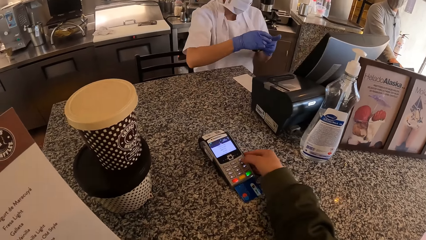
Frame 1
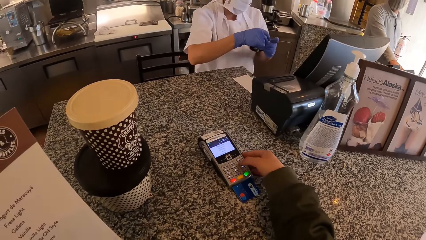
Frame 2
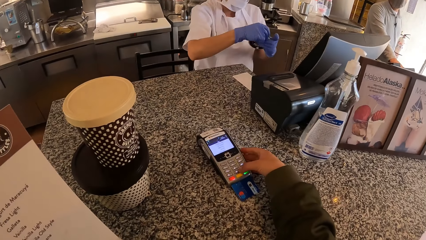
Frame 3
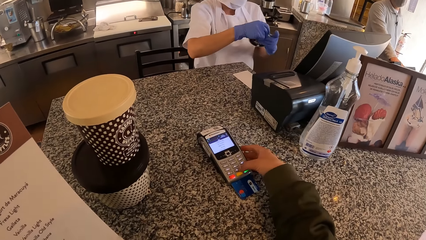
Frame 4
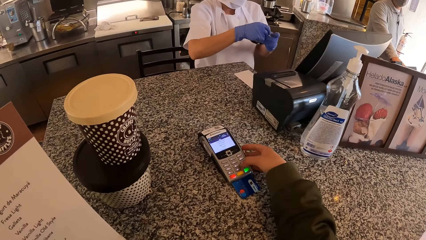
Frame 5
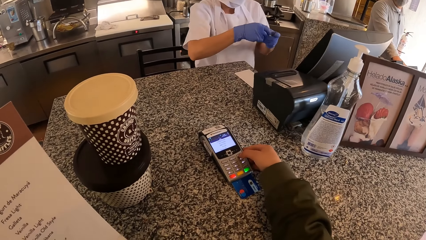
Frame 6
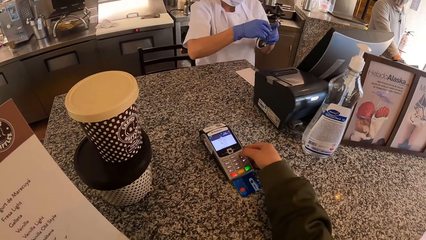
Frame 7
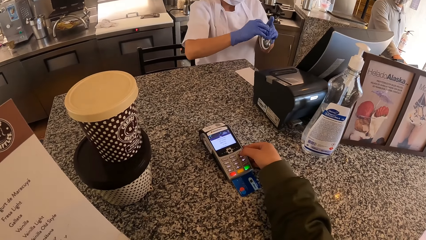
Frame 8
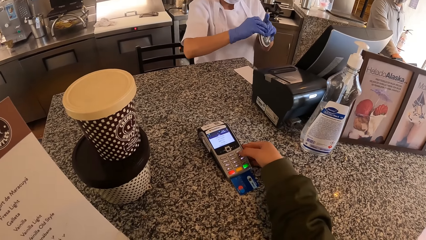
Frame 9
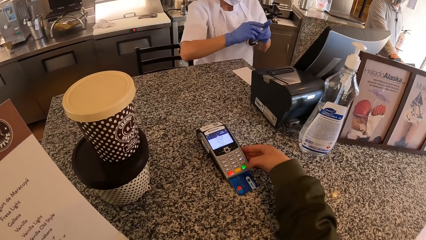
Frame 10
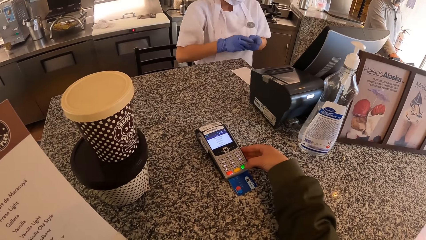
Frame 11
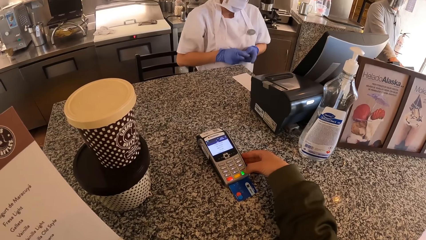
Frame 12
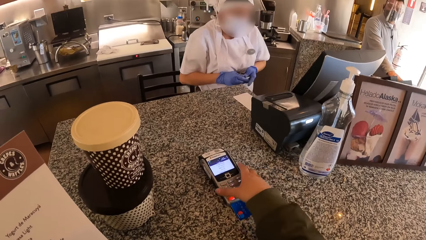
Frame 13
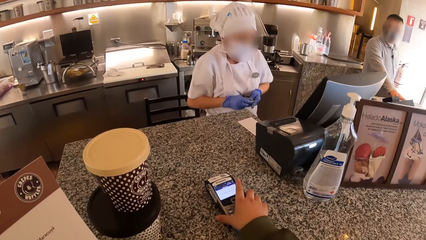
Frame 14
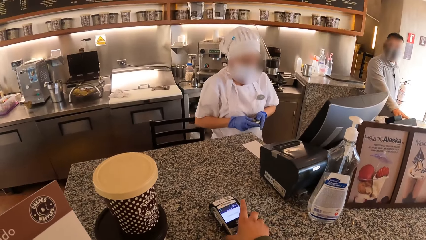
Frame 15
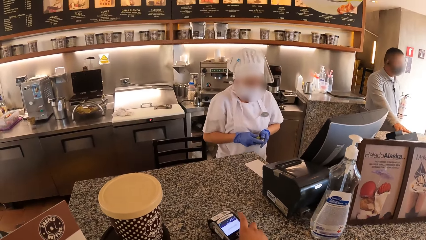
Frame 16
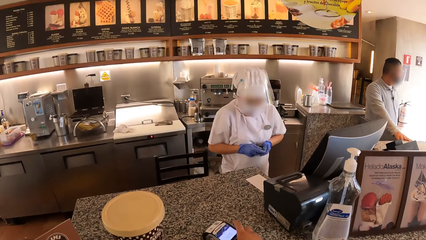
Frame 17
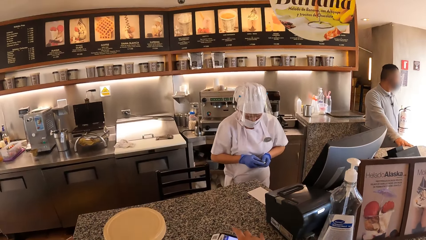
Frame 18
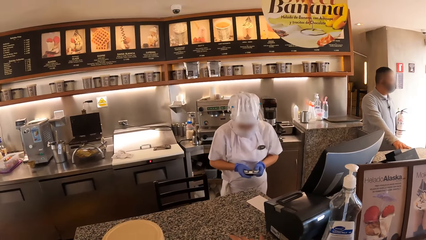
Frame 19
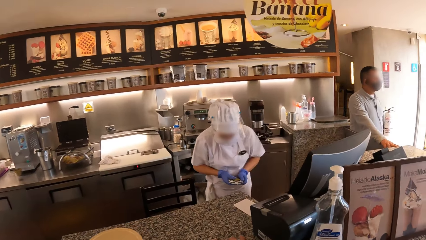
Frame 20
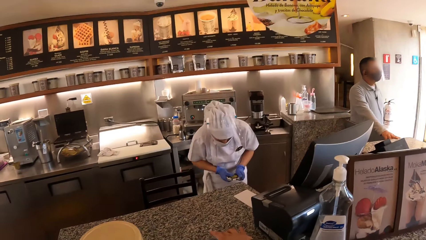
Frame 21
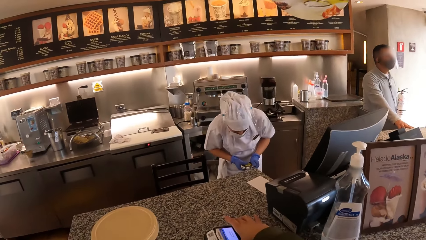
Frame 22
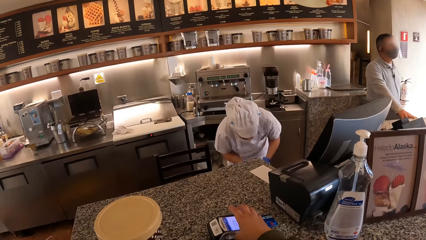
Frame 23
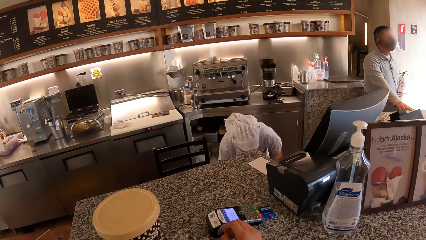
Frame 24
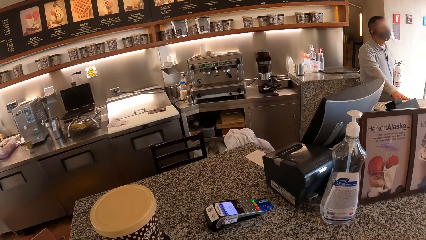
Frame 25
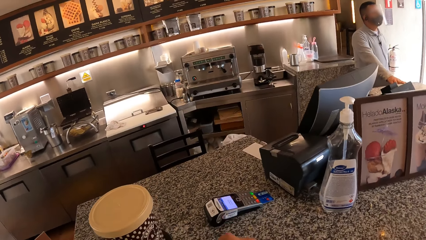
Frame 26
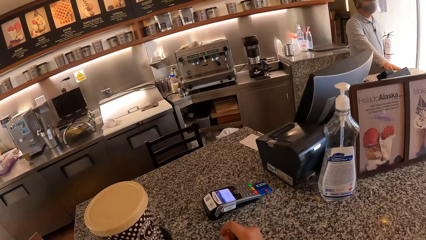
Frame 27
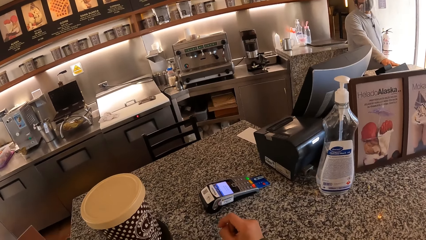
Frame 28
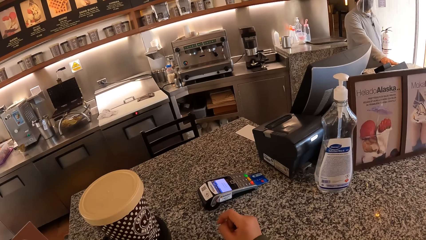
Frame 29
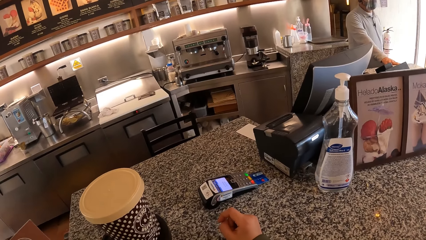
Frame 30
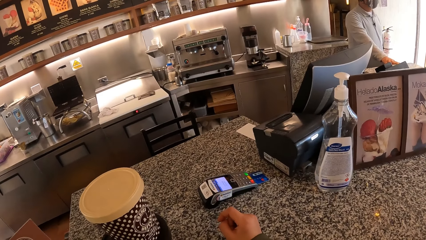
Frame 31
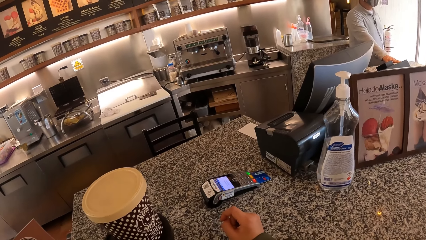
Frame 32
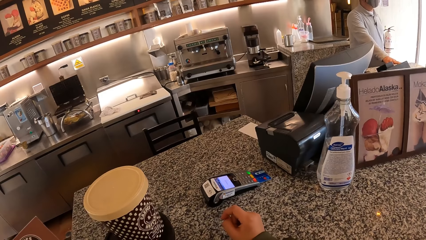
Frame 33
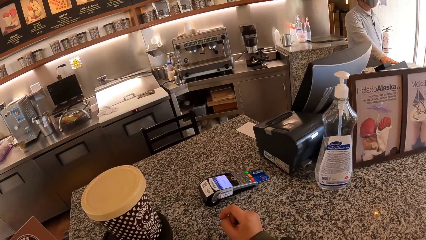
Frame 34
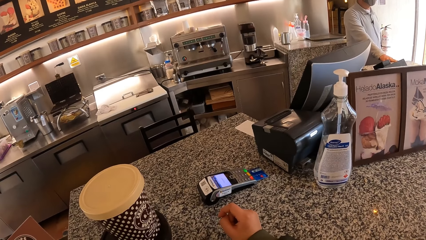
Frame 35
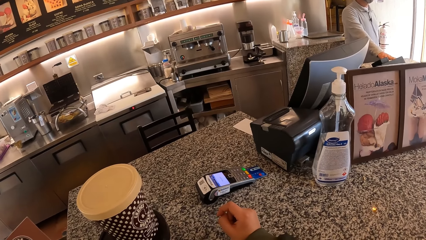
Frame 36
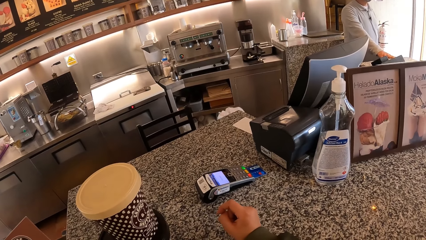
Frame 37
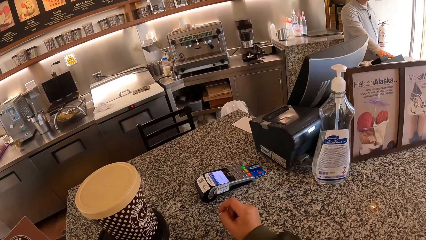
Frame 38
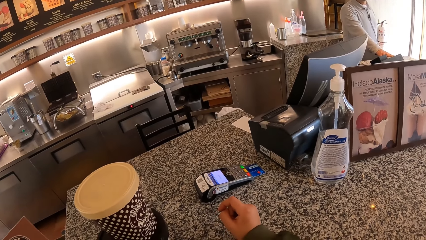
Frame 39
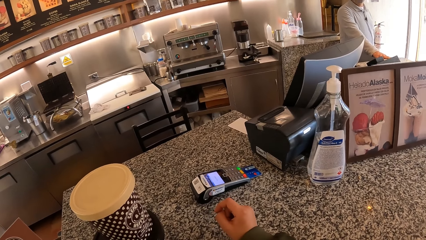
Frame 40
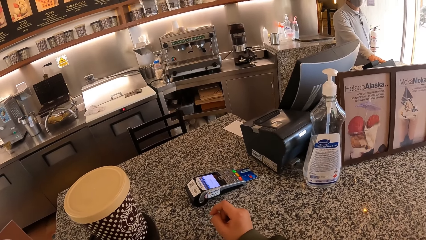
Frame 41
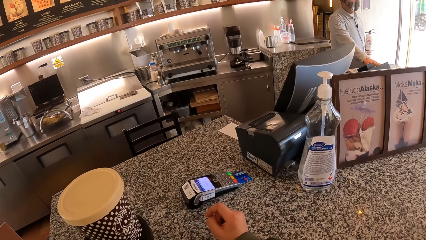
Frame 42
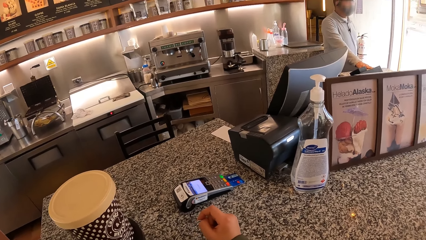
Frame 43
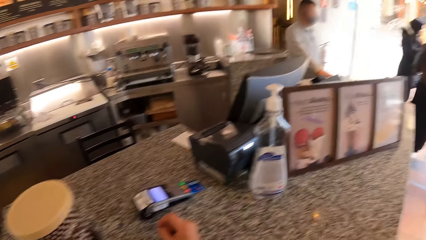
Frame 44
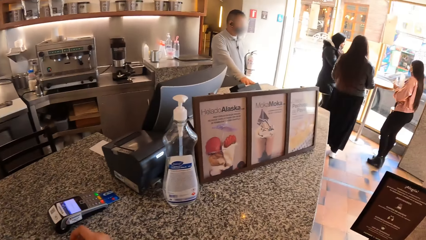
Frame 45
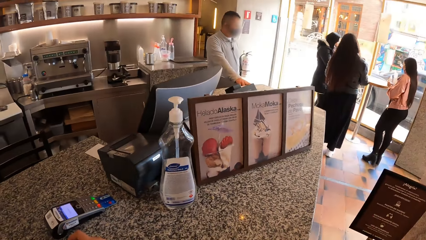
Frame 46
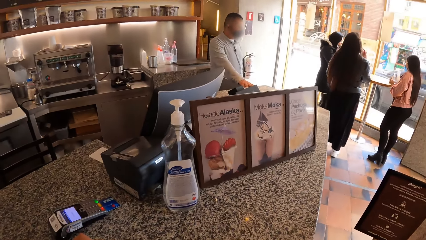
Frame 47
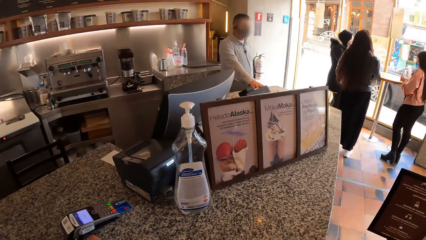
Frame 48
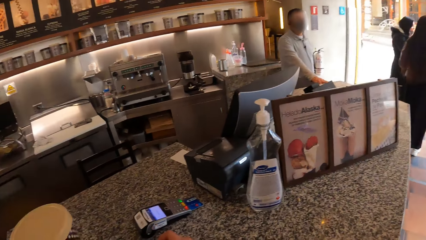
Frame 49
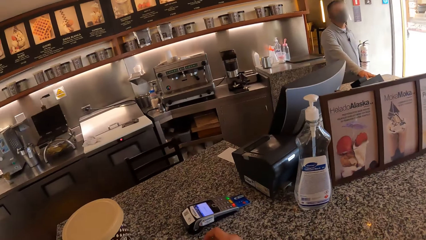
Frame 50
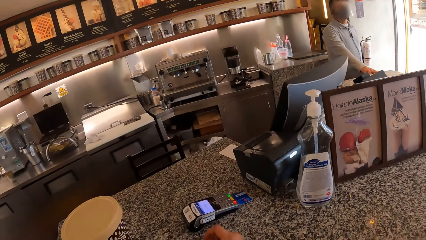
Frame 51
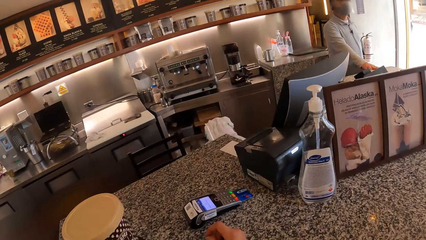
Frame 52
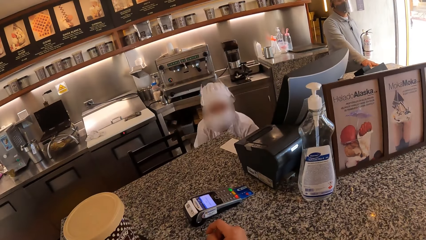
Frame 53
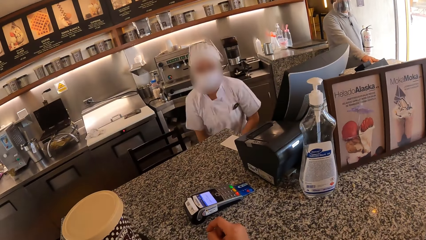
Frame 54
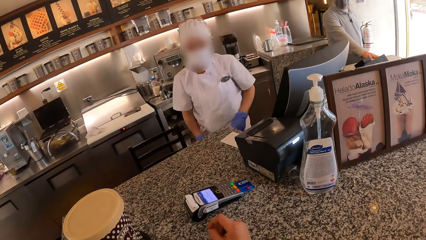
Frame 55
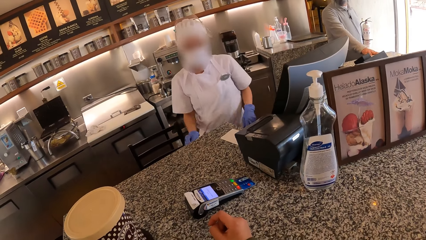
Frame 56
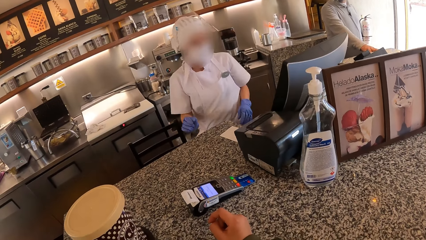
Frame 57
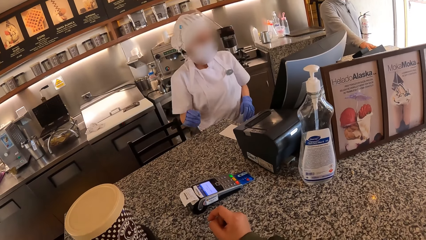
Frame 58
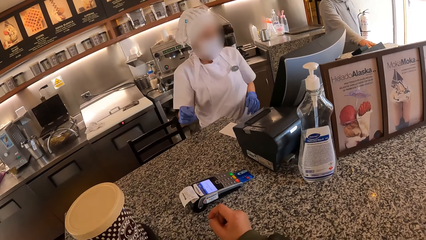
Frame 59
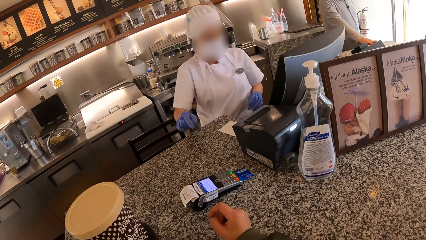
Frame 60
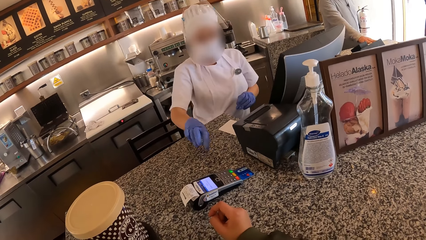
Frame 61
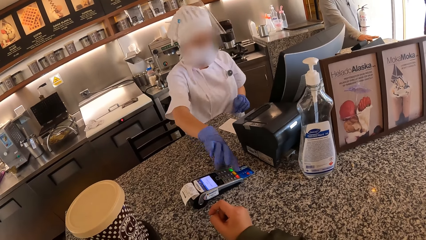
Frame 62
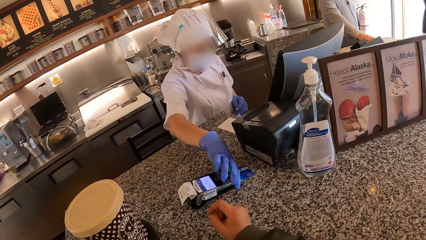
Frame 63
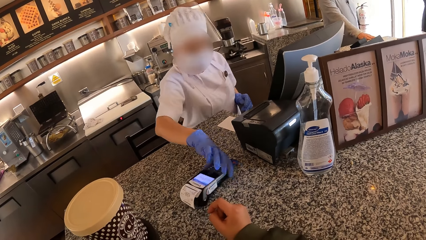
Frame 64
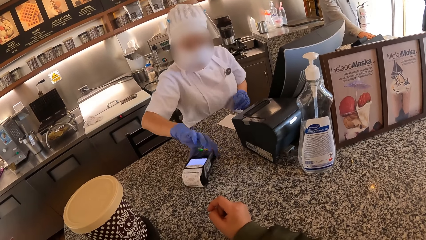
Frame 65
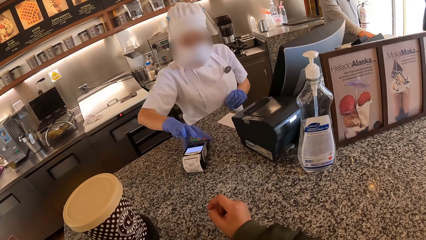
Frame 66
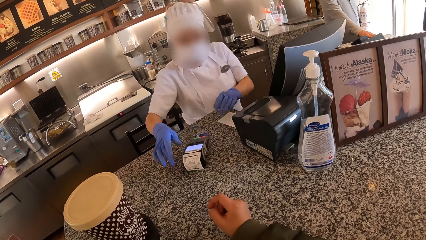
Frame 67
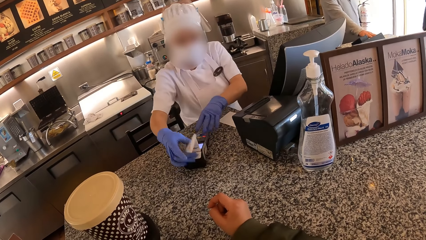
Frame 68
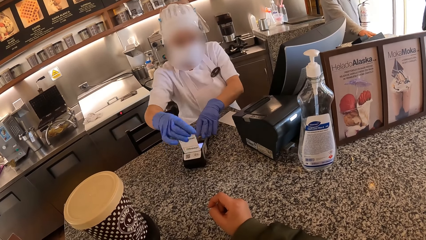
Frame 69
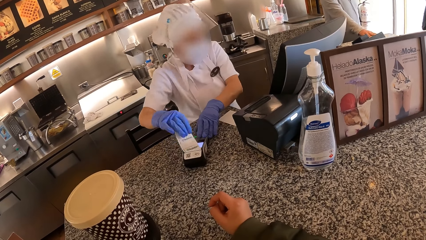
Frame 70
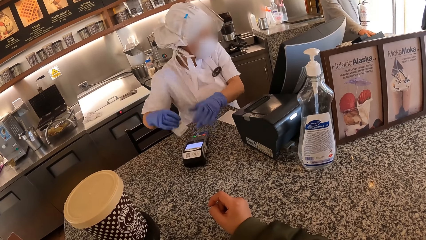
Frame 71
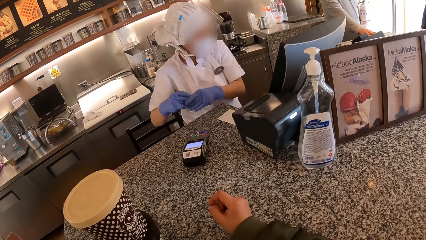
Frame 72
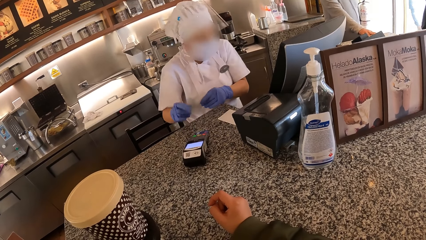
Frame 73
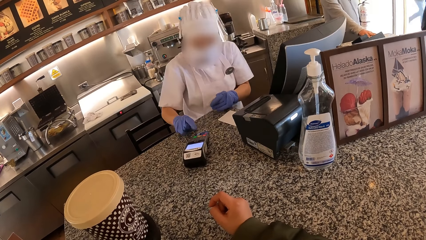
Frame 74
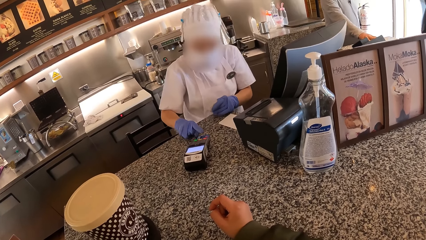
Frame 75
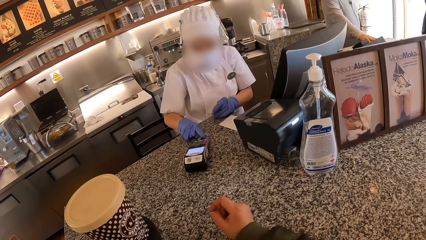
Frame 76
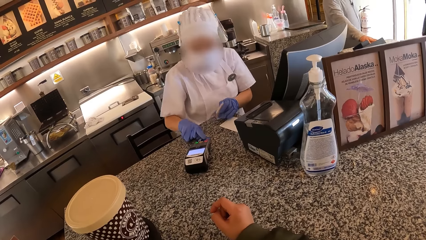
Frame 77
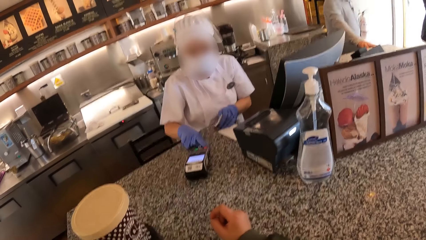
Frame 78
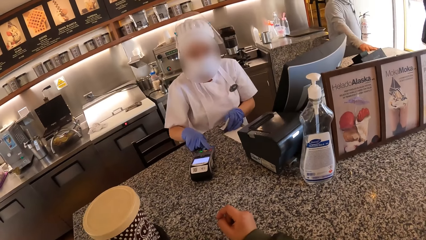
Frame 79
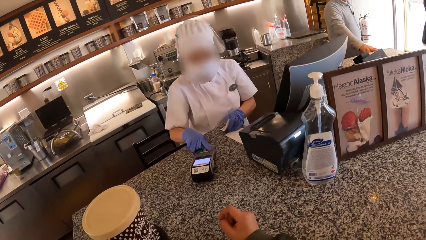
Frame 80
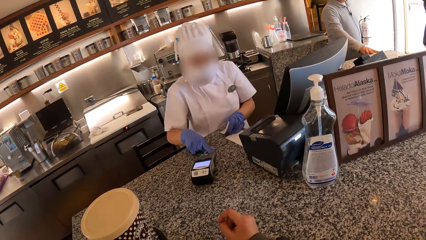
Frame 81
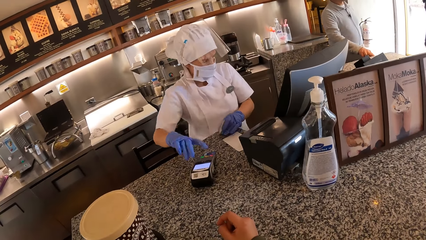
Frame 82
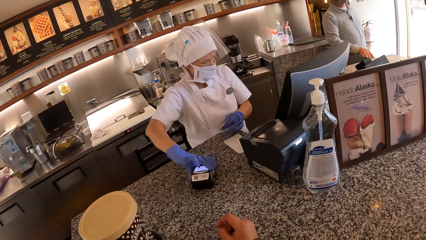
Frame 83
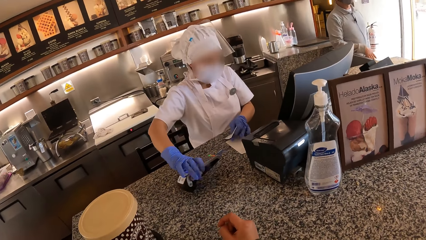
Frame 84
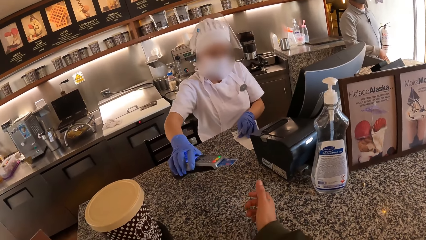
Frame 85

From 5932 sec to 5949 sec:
The camera wearer operates the POS machine with her right hand. She moves the POS machine on the counter with her right hand. She looks around. The waiter moves the POS machine on the counter with her right hand. The waiter takes the machine. The waiter cuts a receipt with her right hand. The waiter passes the receipt from her right hand to her left hand. The waiter operates the POS machine with her right hand.
